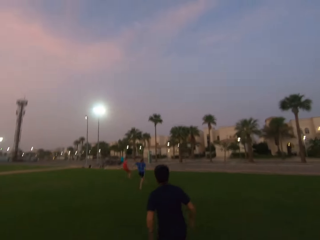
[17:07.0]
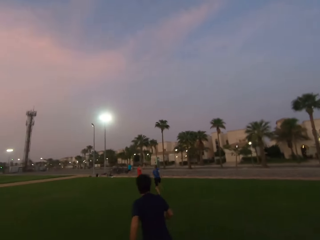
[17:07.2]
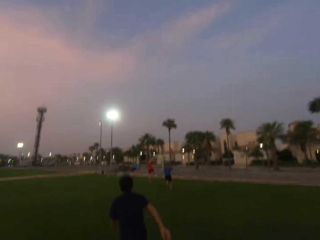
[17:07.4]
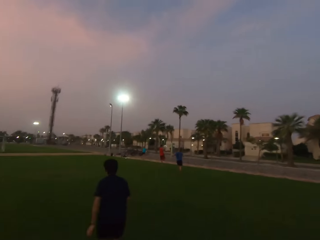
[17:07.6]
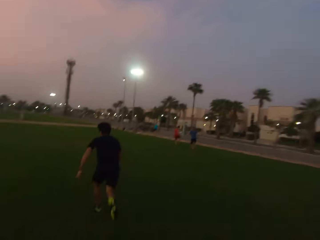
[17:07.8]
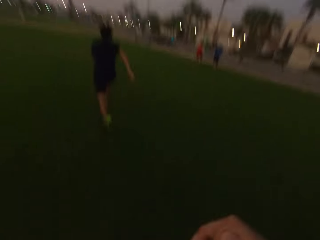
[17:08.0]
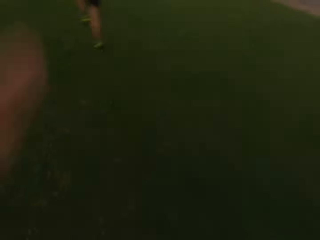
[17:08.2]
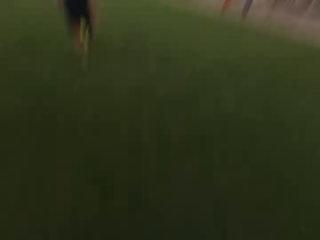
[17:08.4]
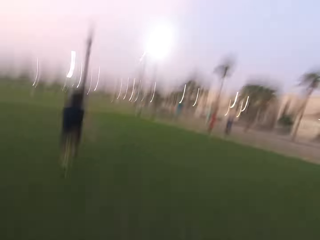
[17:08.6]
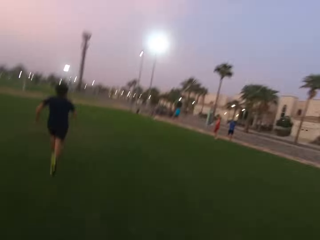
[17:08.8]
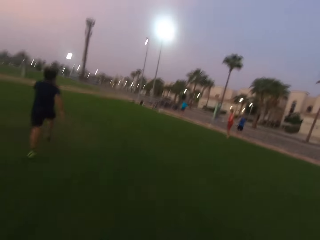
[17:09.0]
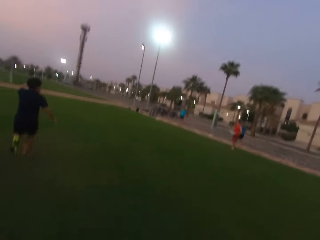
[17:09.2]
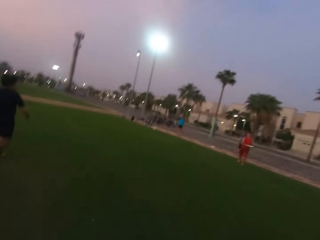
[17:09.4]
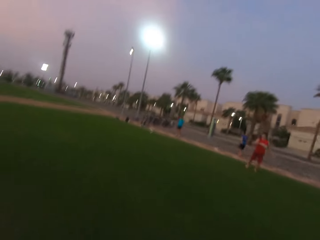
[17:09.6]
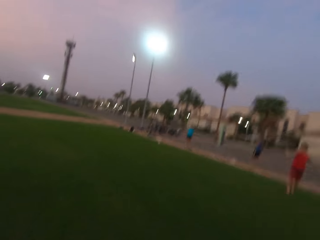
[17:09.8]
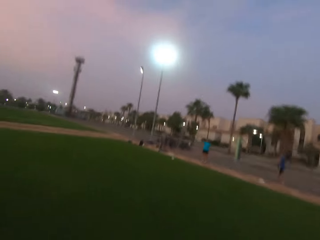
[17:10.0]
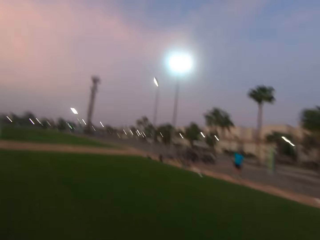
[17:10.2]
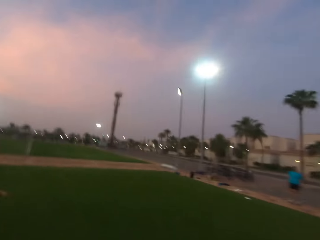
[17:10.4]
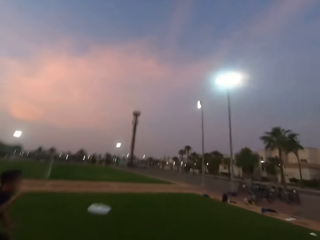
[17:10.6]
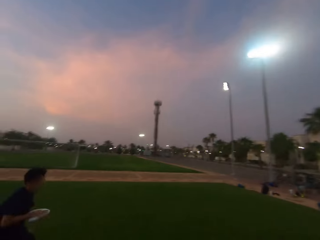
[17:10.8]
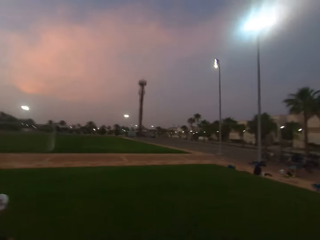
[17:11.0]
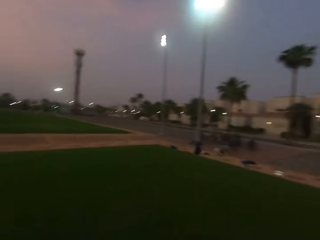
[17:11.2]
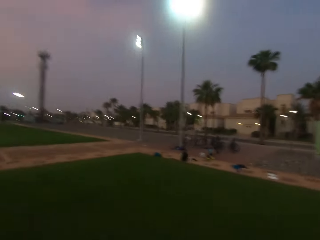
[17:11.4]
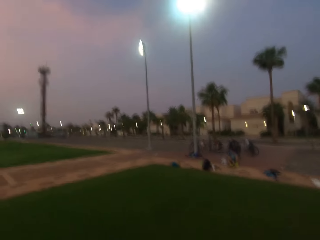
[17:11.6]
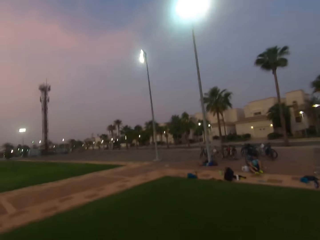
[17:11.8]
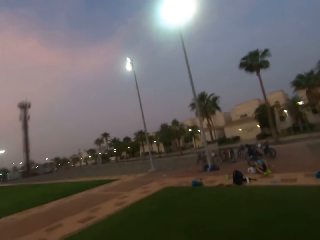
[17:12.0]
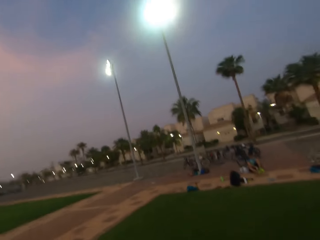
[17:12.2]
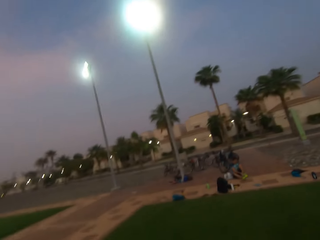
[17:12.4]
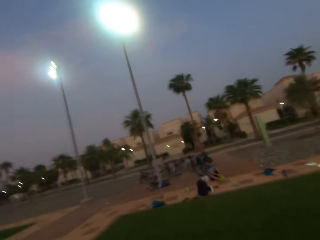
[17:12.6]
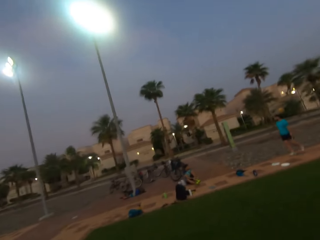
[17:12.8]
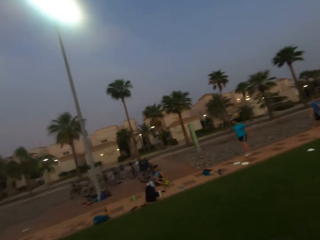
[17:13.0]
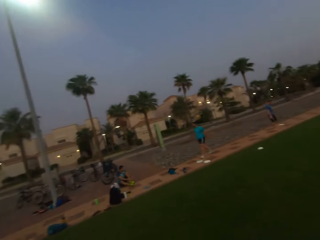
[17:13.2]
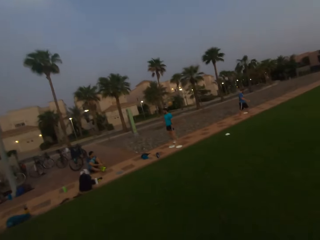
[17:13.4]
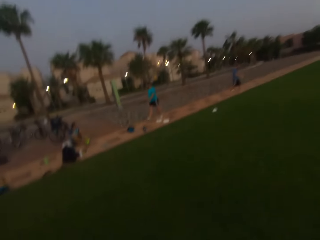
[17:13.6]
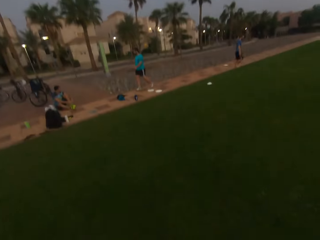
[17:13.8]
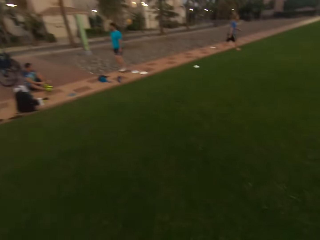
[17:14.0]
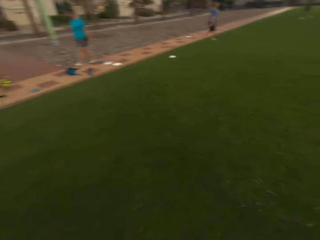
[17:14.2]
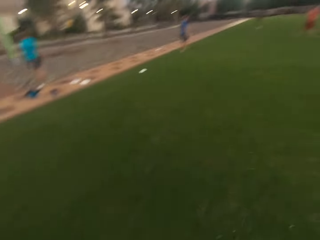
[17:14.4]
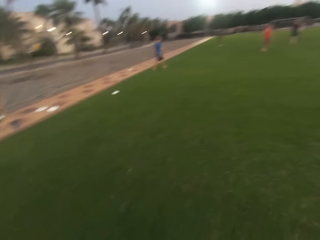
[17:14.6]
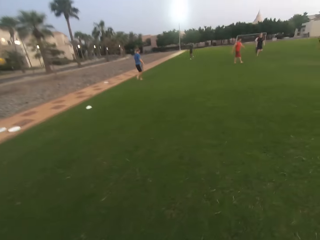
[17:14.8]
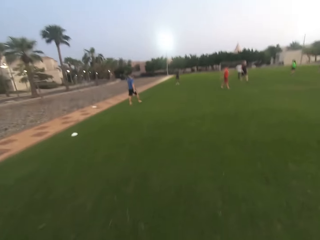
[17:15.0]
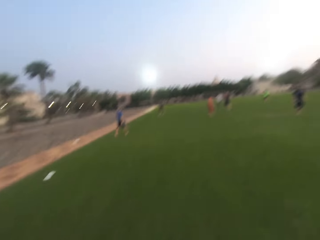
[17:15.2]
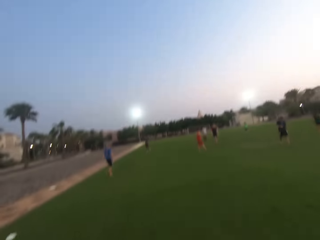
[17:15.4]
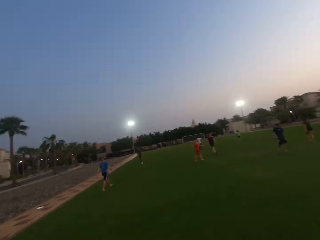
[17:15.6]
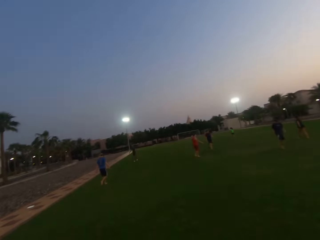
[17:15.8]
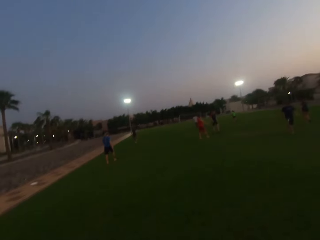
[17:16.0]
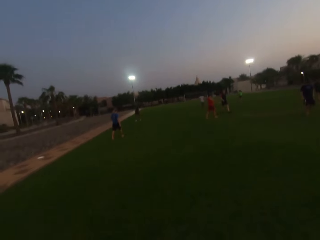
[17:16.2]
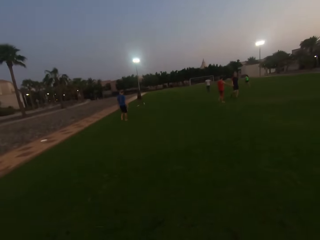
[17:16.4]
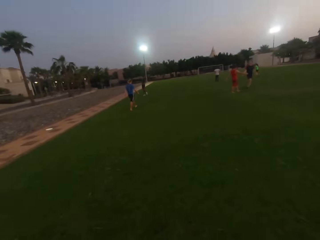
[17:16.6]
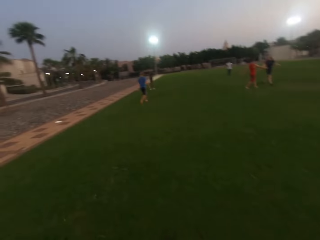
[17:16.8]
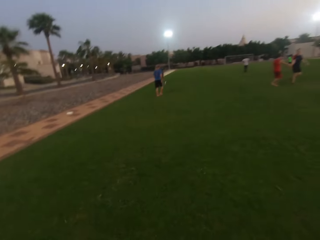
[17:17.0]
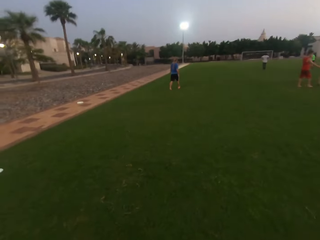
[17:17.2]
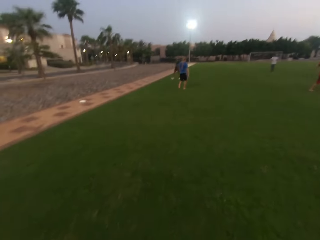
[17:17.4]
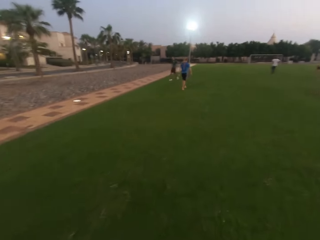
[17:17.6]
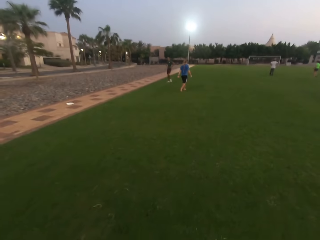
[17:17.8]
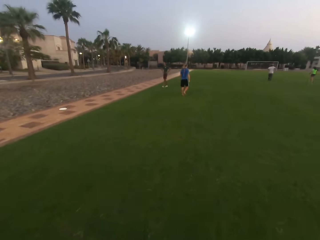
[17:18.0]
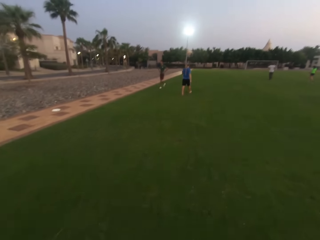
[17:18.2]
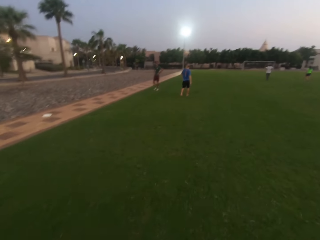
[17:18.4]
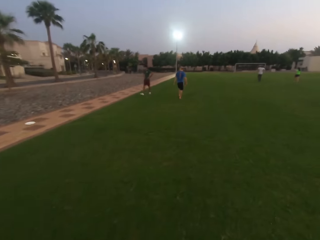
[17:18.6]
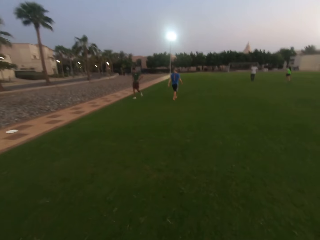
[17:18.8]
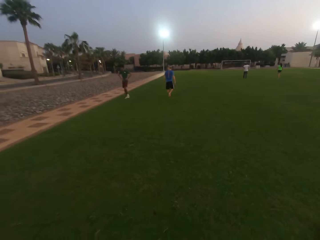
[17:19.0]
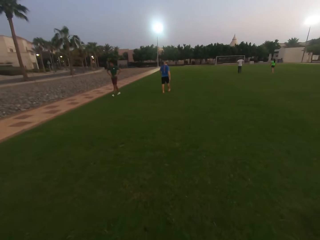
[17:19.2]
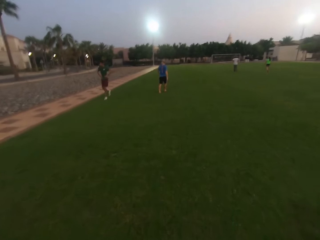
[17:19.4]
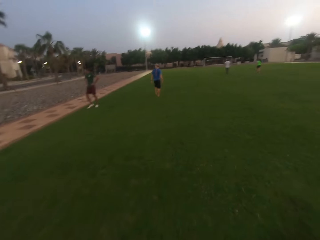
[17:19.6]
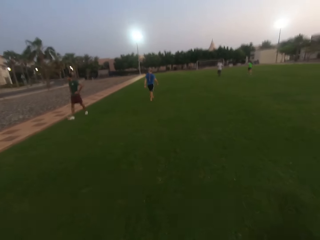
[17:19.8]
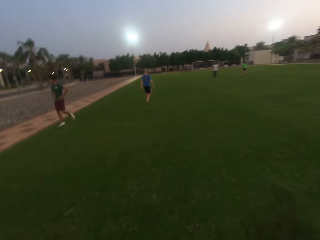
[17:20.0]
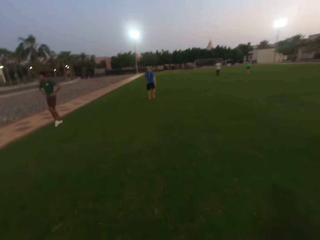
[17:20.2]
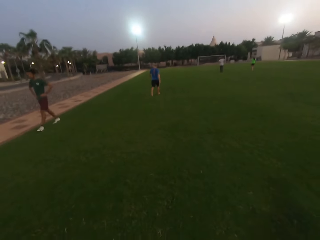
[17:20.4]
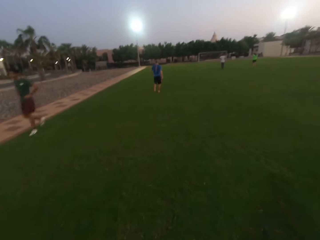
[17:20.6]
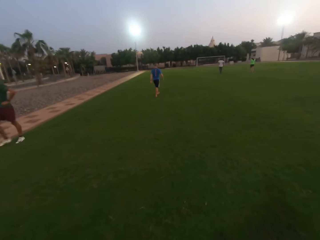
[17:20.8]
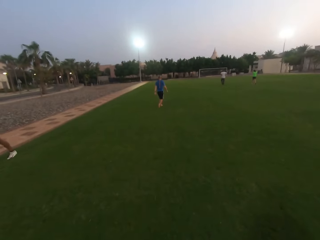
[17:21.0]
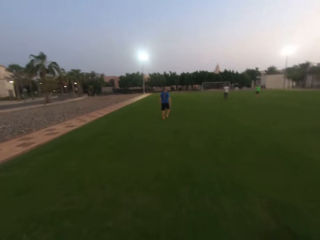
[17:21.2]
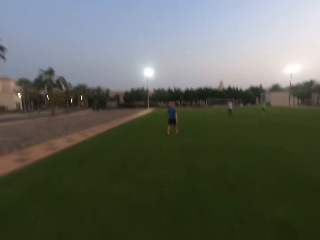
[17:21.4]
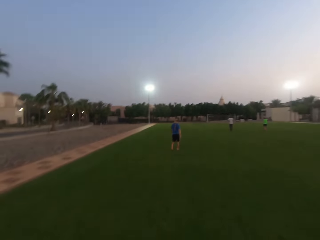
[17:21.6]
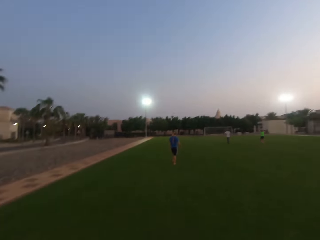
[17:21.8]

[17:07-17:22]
A man catches a frisbee. The camera wearer runs. Another man runs. The first man throws the frisbee. The other man catches the frisbee. The camera wearer walks. They walk forward. A third man walks. The second man walks.

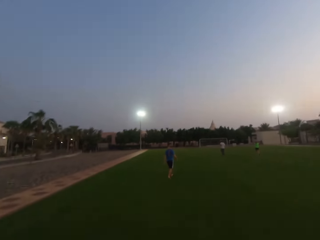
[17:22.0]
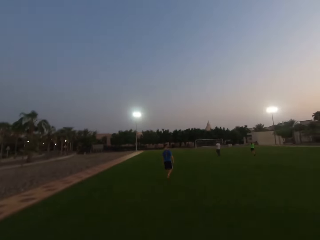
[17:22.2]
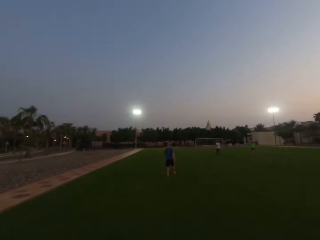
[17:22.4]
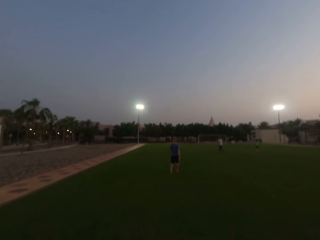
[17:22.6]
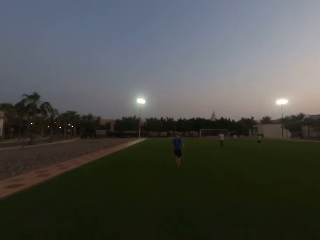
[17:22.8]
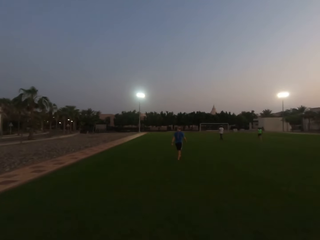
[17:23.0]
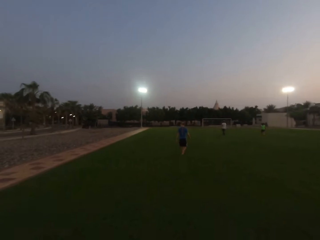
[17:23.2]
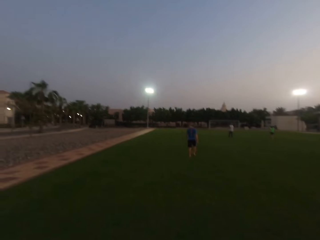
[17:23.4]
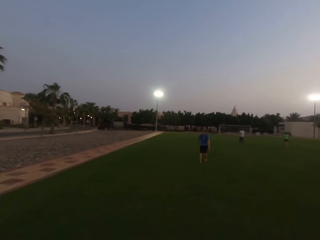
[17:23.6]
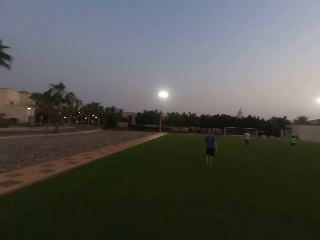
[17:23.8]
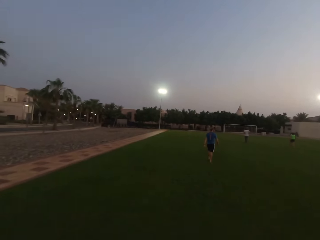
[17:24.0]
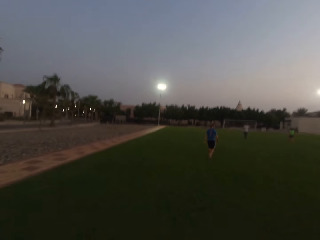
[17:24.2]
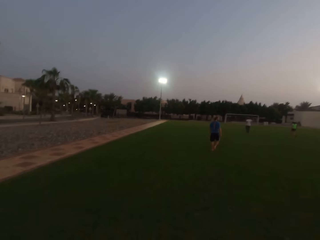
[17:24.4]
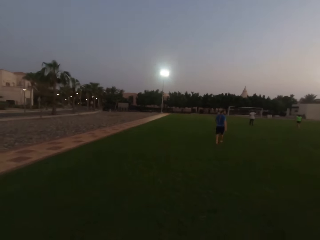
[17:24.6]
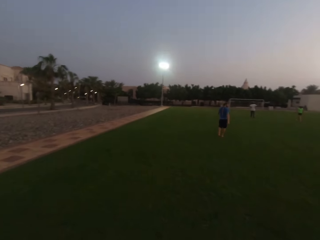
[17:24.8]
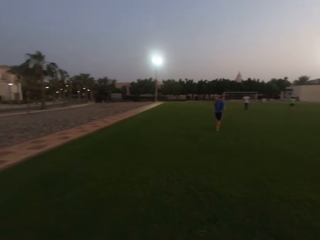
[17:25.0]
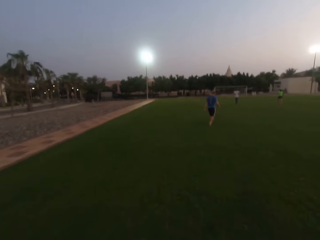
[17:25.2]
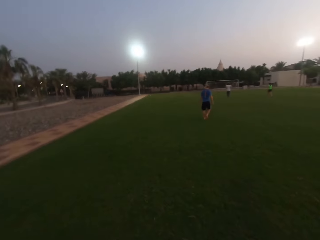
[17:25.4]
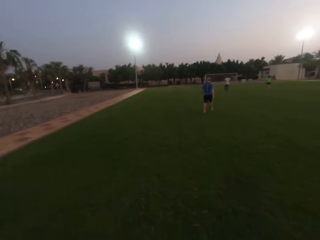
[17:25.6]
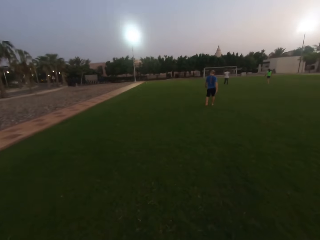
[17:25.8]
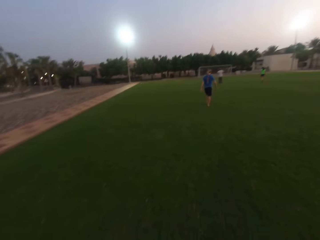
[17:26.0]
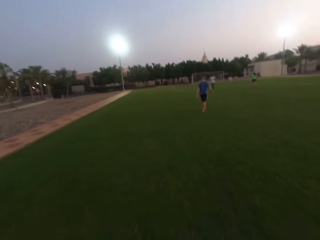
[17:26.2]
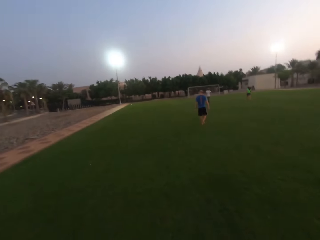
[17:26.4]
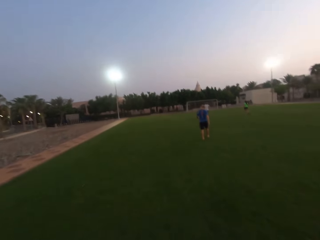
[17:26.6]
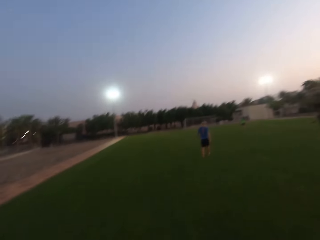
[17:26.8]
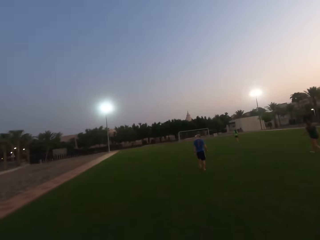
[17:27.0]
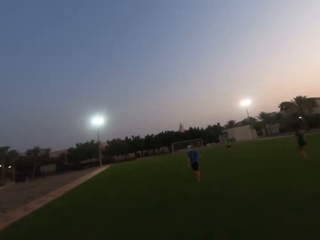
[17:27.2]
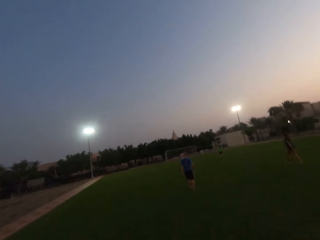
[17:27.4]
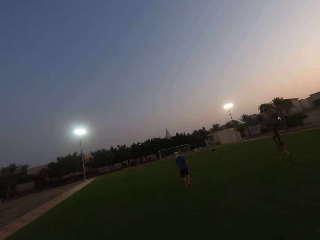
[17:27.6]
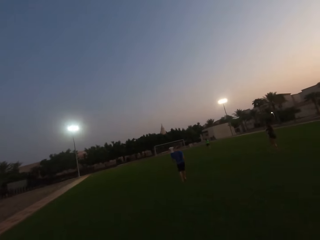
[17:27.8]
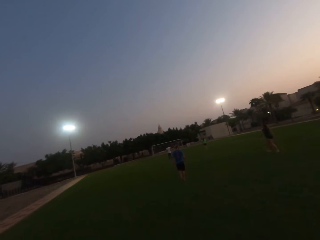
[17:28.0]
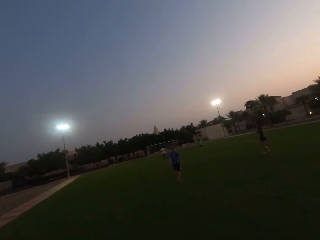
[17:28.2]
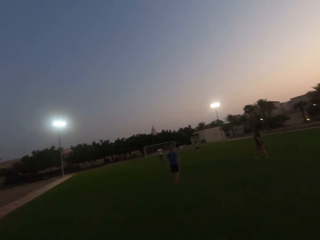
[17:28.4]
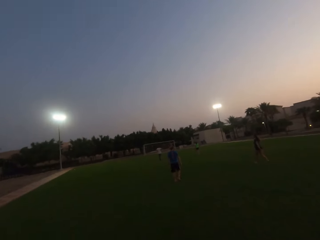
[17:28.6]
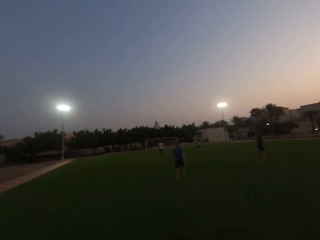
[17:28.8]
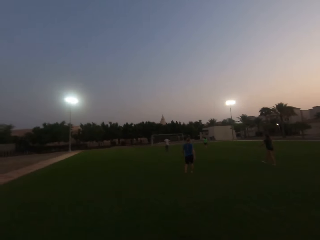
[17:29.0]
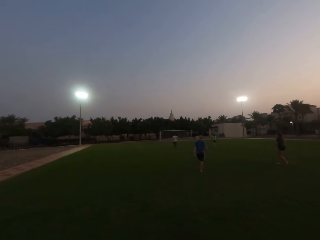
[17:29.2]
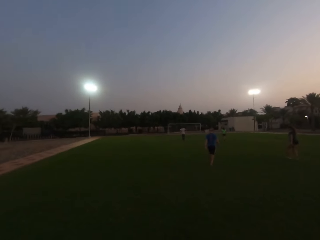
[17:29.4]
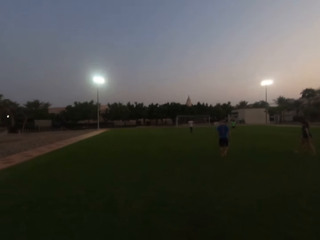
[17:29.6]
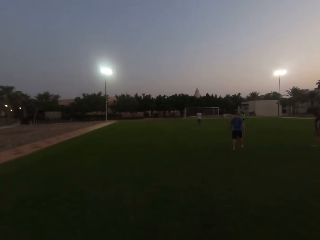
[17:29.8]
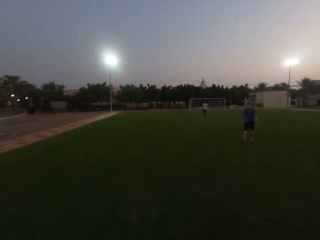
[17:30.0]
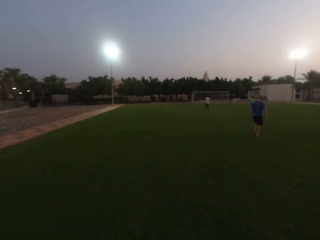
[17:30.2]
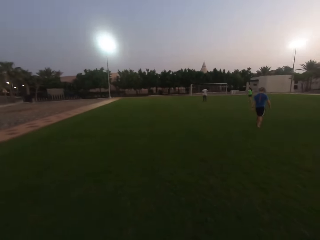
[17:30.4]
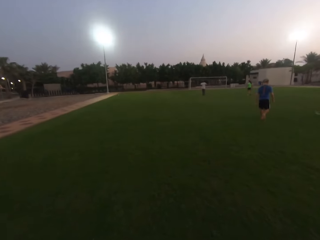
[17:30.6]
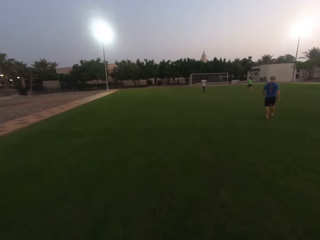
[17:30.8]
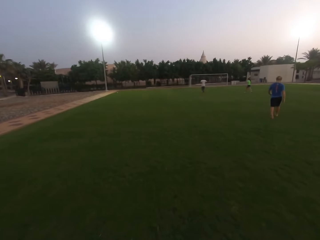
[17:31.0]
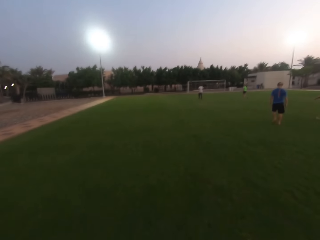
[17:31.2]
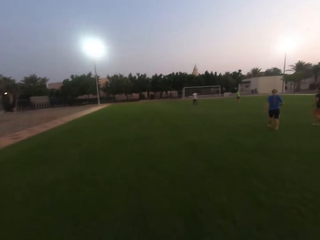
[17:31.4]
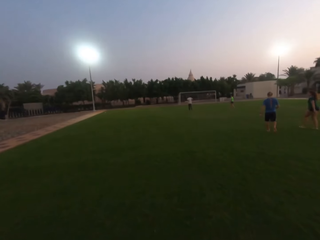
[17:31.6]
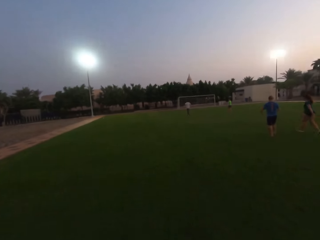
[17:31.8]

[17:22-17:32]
A woman walks.
